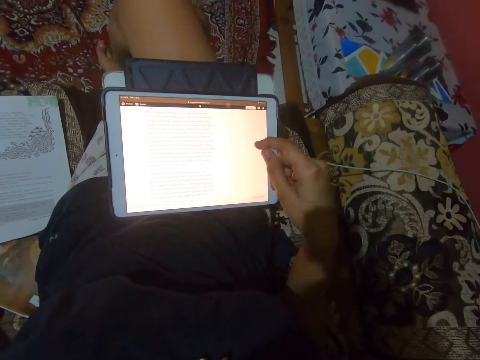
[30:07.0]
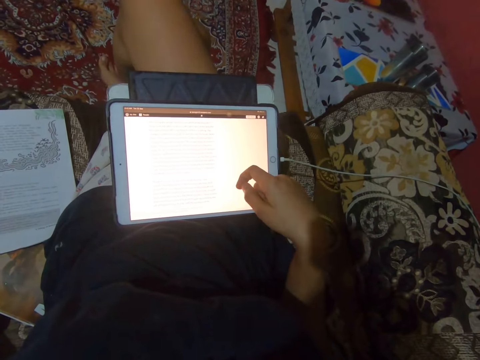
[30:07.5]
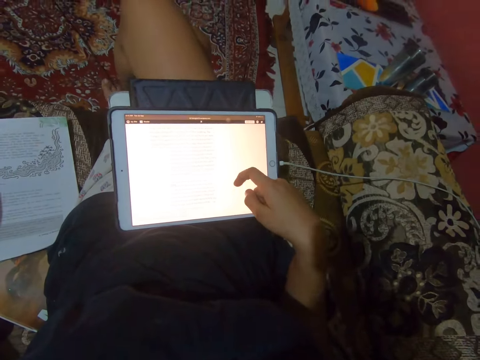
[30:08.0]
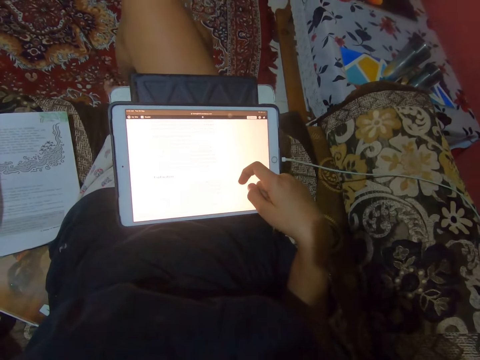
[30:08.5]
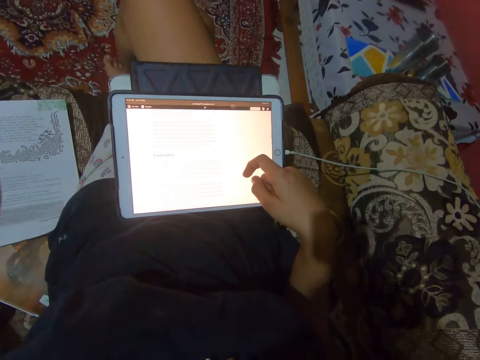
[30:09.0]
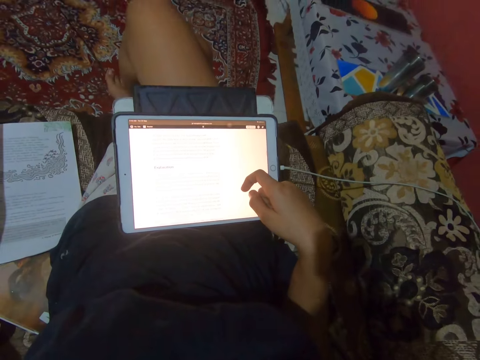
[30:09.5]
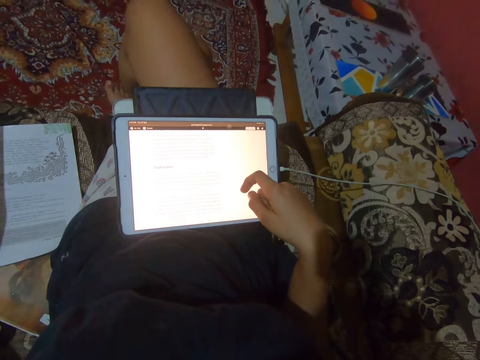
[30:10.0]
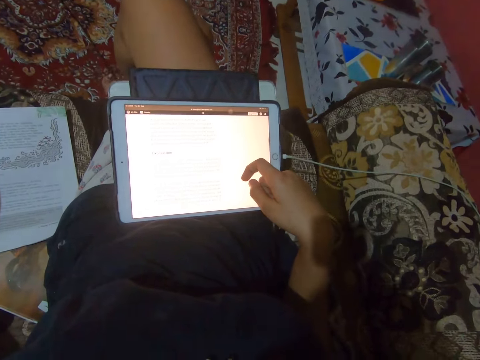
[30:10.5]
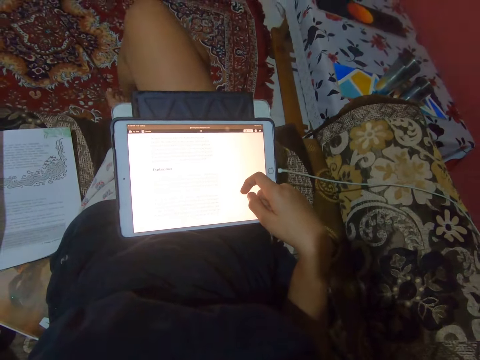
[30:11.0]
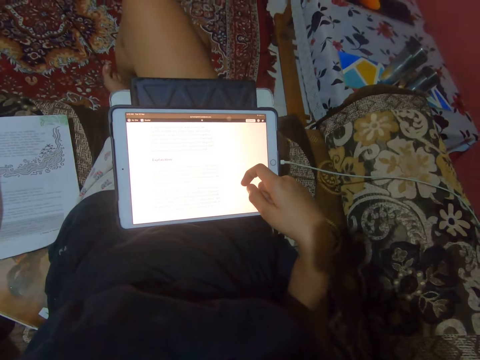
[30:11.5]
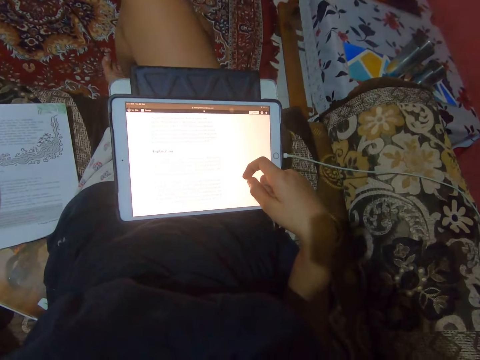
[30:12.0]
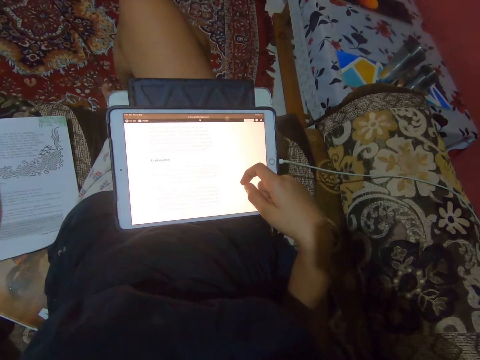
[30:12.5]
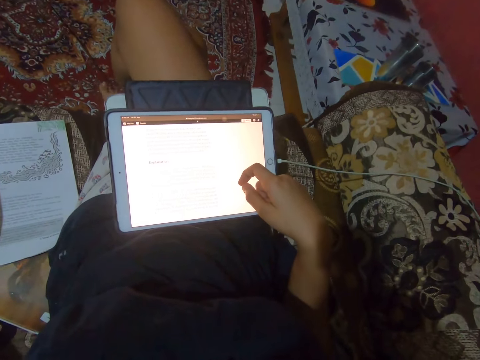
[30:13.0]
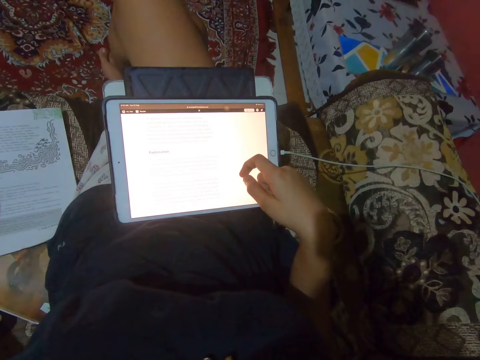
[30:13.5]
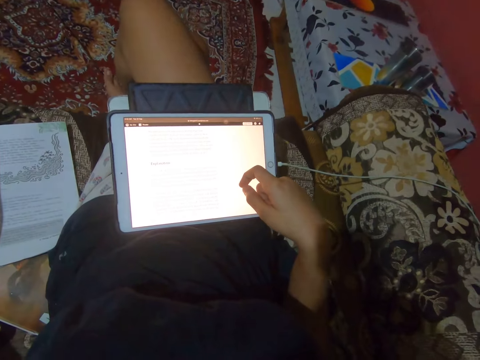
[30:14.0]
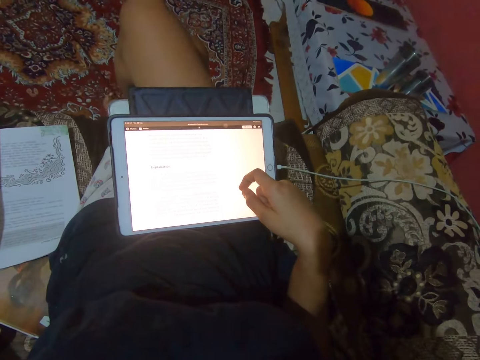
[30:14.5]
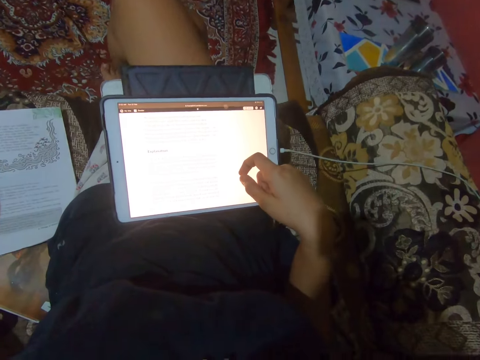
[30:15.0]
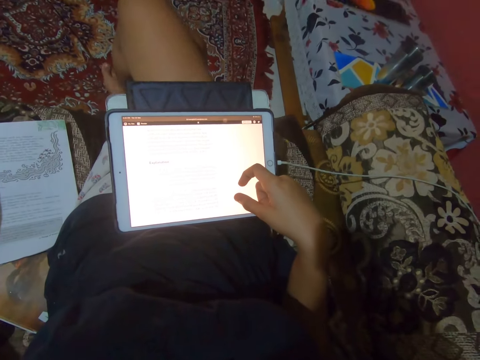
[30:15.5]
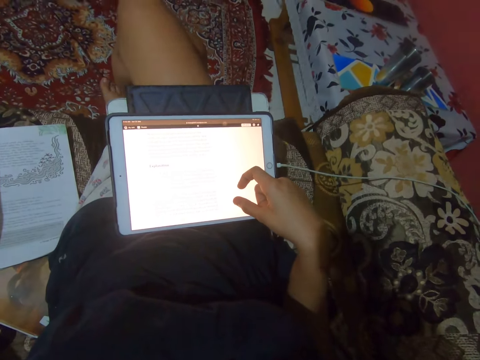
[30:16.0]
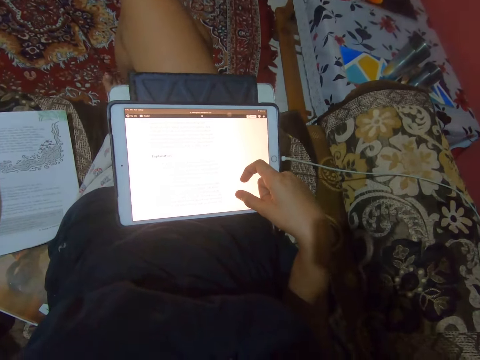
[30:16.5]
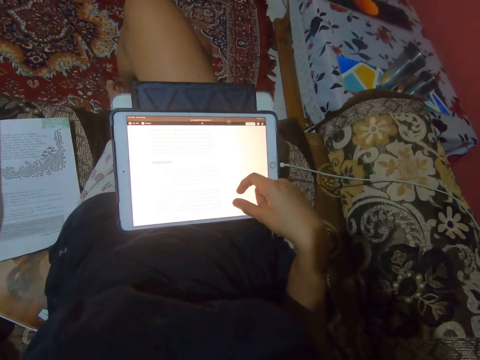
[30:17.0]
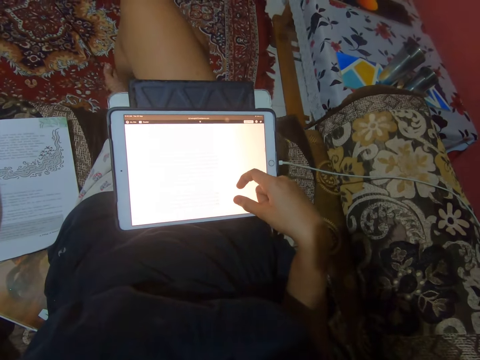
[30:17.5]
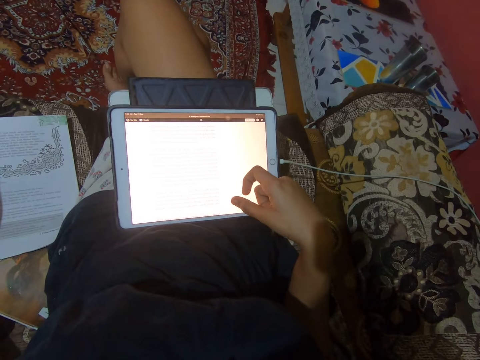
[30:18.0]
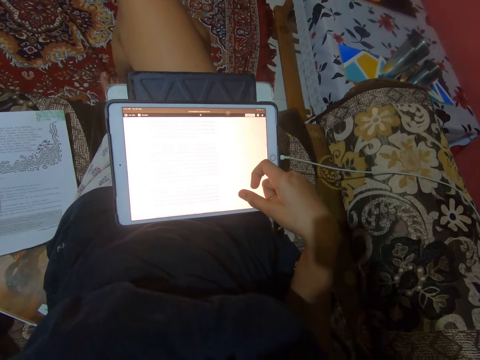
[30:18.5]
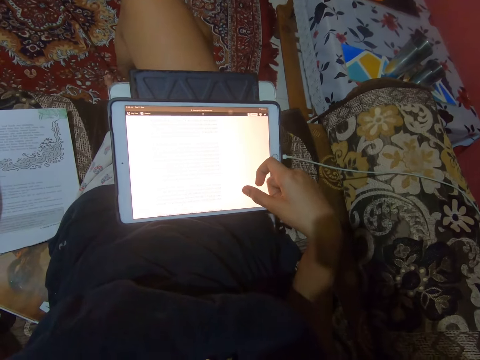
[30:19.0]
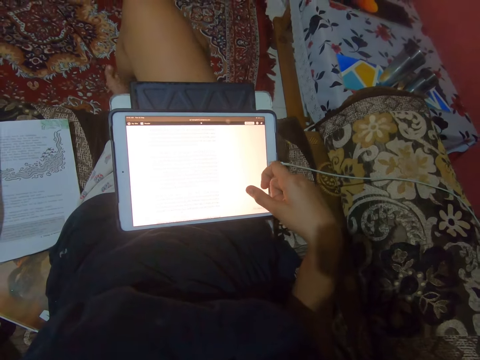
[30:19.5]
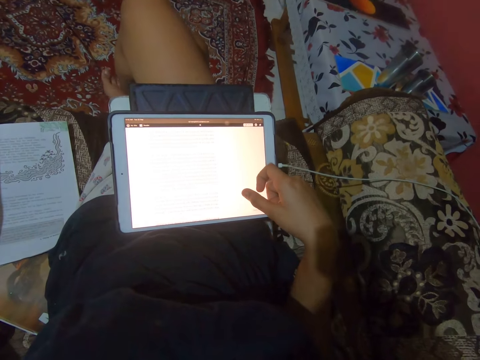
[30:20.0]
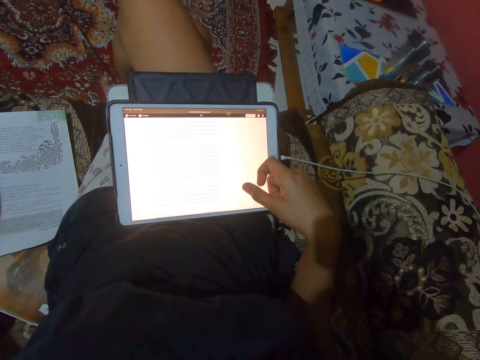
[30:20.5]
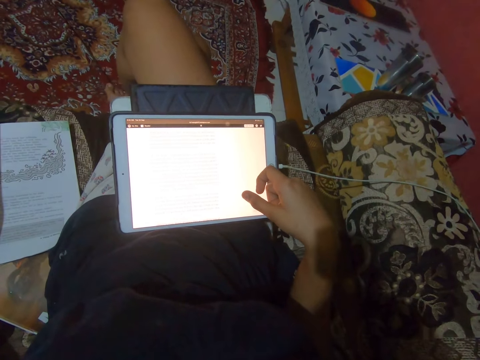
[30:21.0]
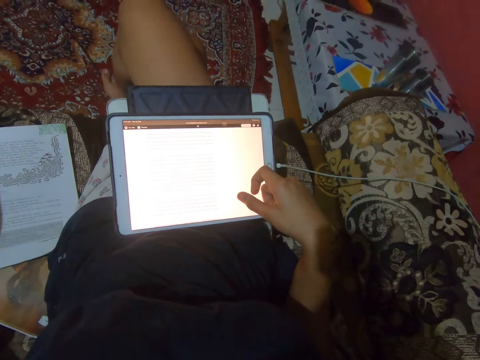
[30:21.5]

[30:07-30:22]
The camera wearer taps the screen with her right finger.

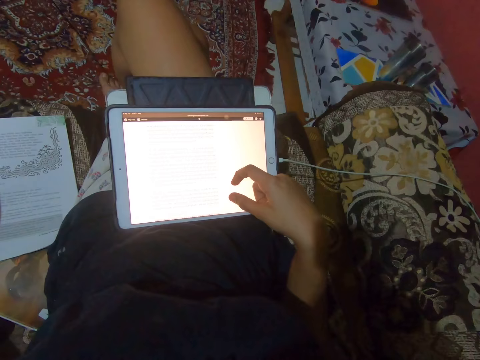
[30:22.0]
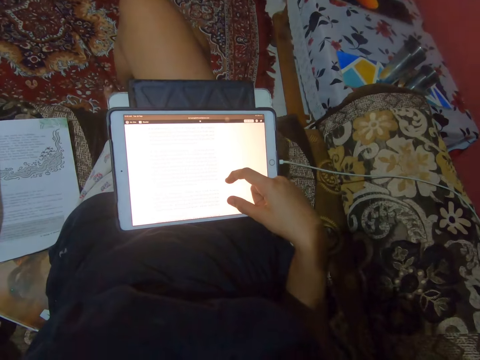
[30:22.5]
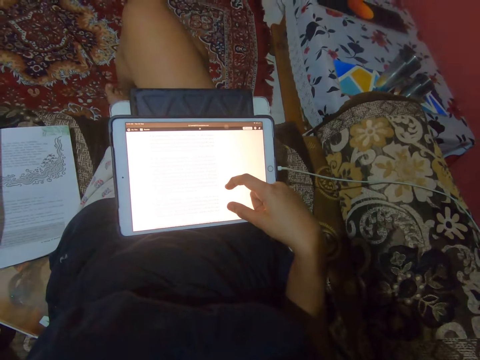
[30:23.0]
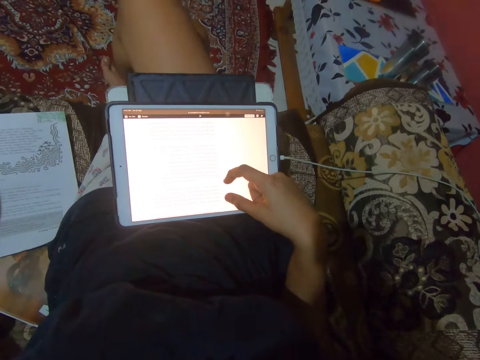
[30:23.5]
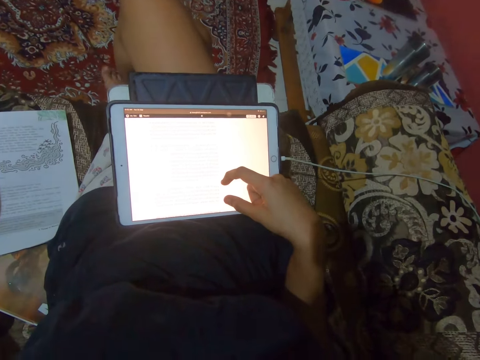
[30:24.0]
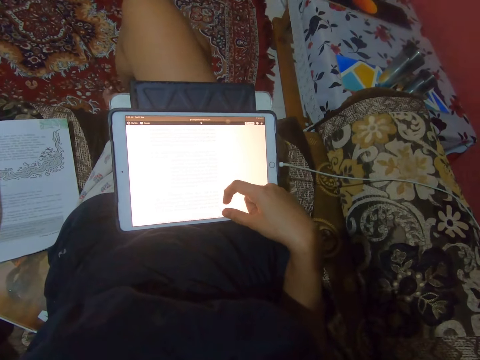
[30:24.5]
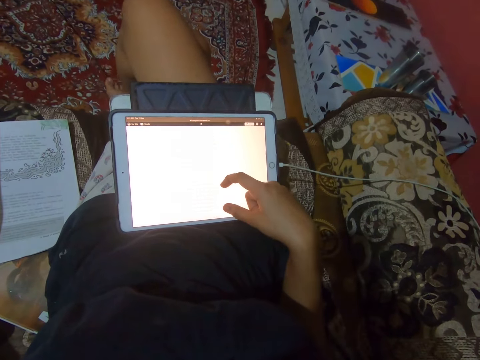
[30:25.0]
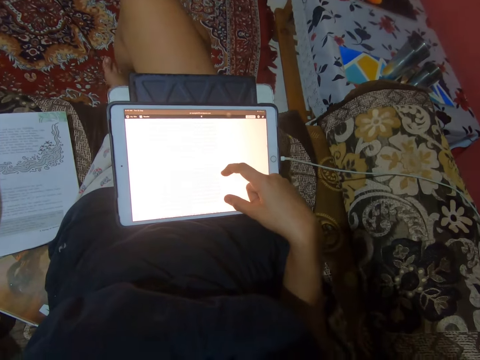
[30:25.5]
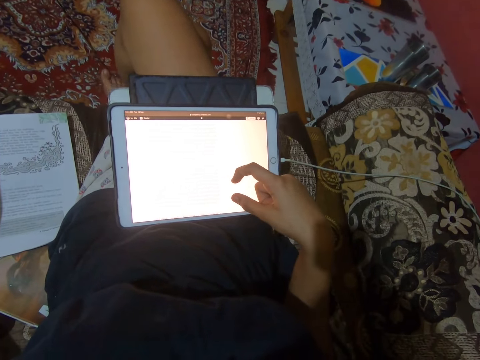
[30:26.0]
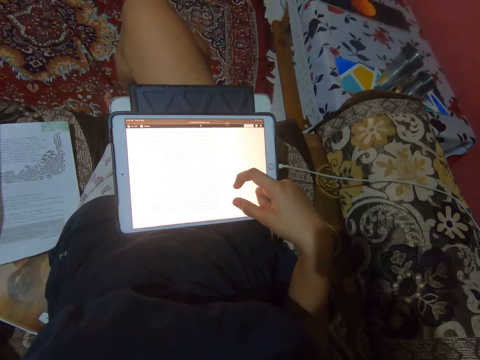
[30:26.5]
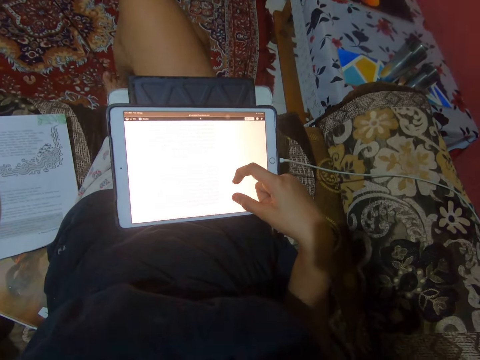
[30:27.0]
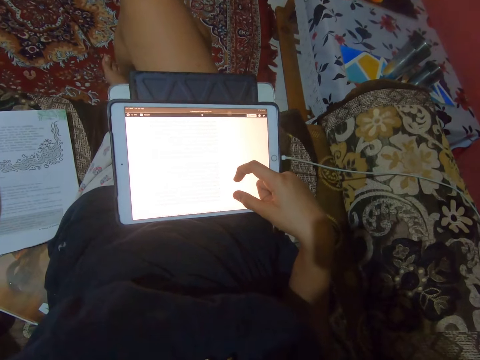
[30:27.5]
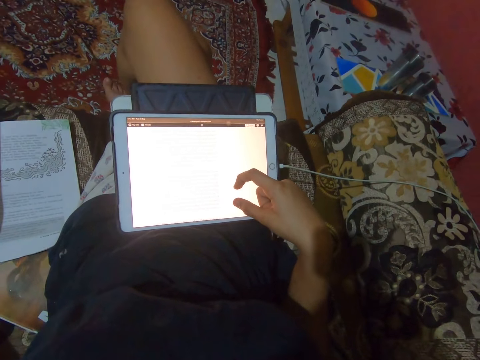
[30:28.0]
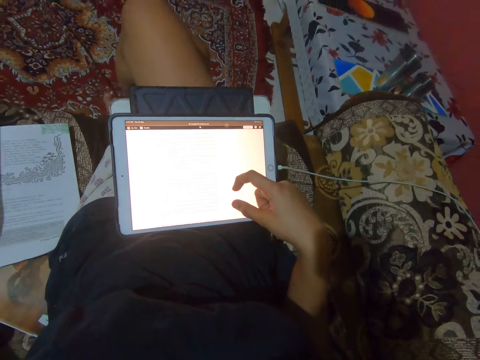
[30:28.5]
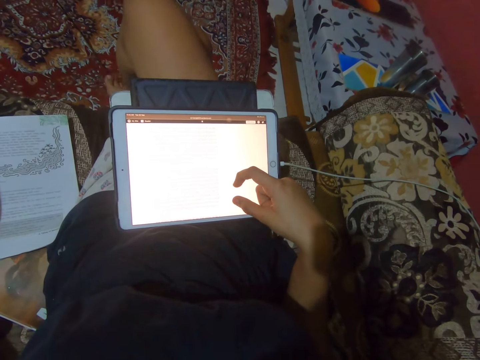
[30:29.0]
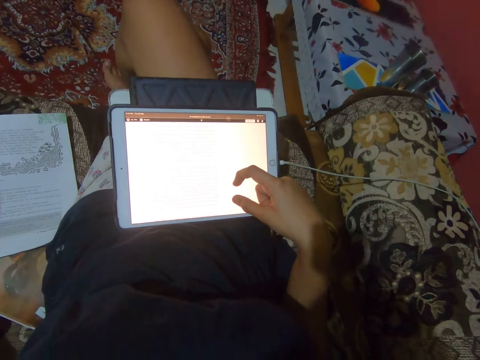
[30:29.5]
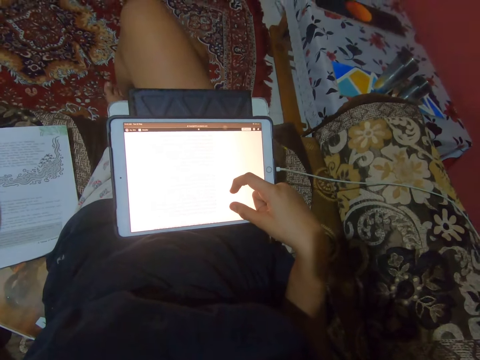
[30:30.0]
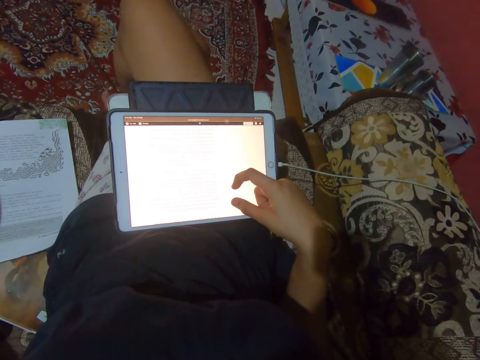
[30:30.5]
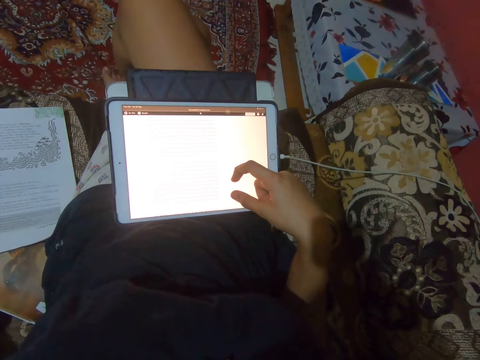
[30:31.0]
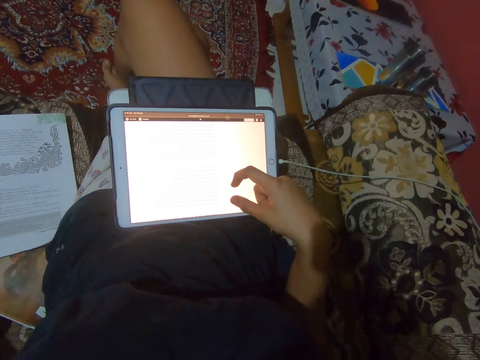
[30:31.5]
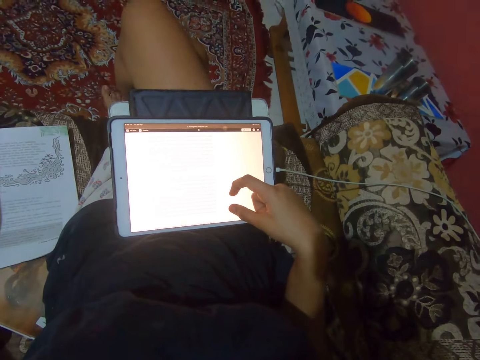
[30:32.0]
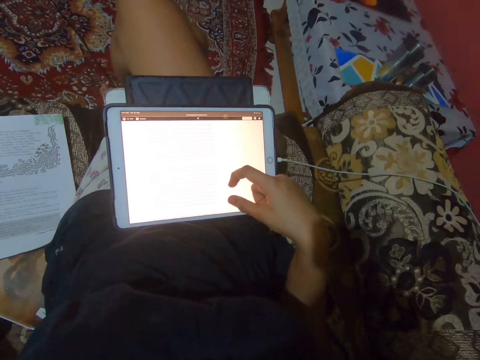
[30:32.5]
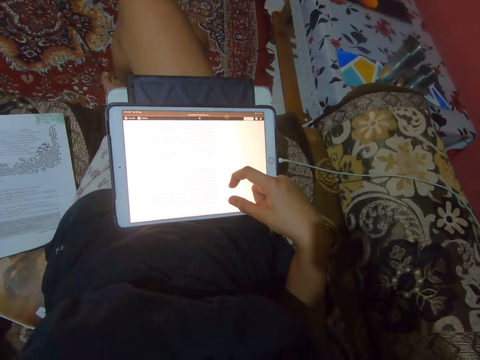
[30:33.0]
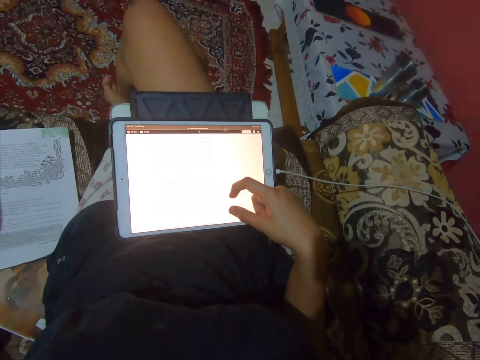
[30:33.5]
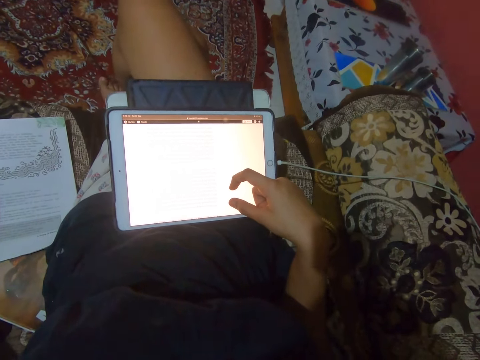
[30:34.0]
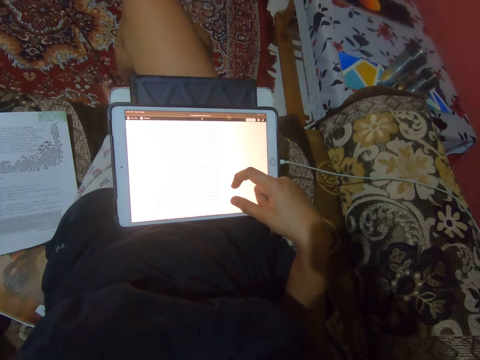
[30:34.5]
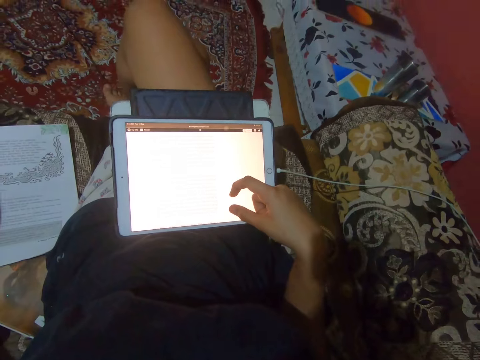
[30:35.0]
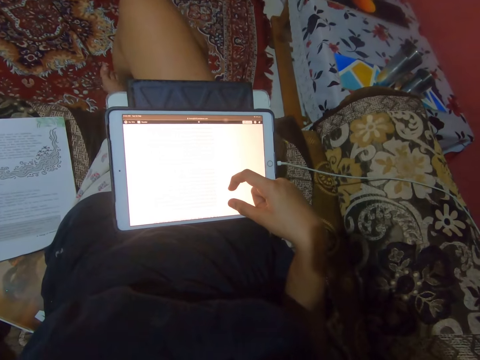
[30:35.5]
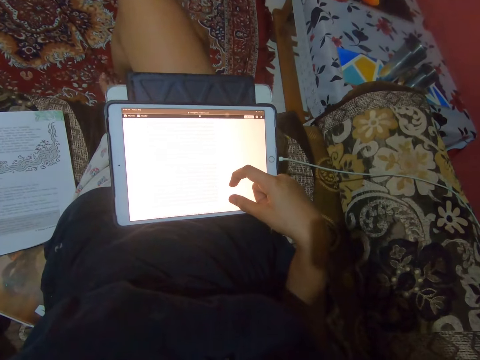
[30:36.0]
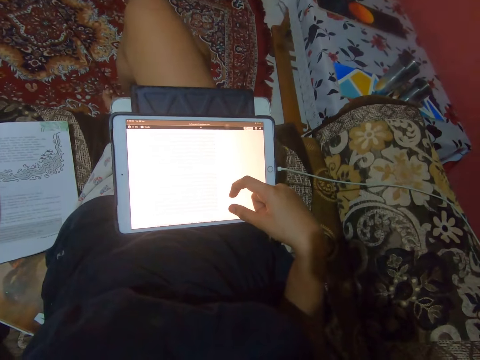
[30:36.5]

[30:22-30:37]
The camera wearer slides through the iPad screen with her right finger.
